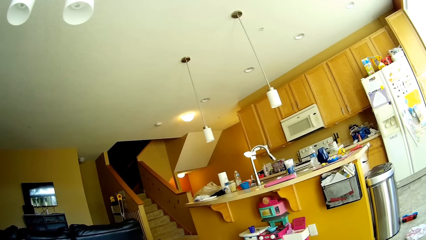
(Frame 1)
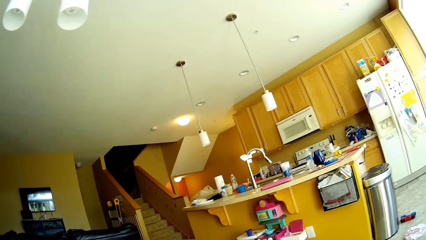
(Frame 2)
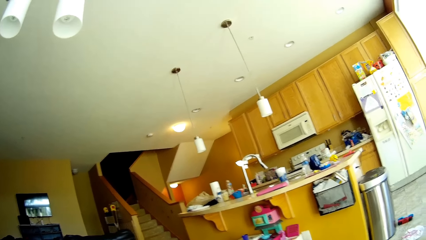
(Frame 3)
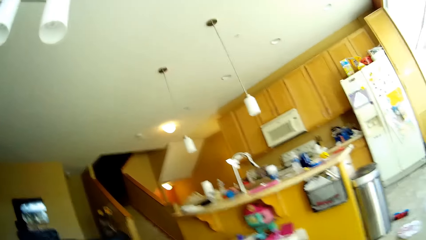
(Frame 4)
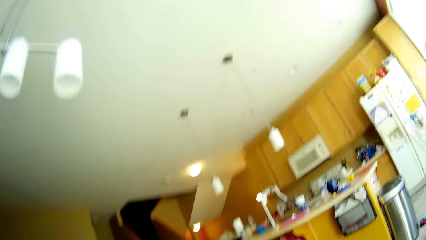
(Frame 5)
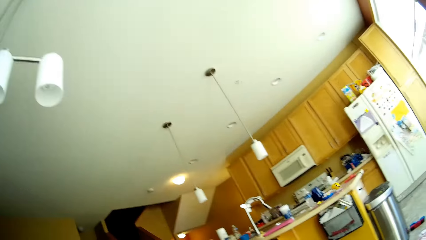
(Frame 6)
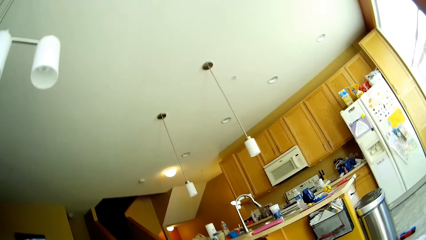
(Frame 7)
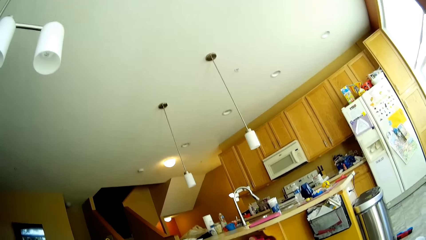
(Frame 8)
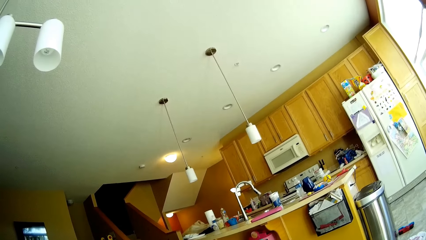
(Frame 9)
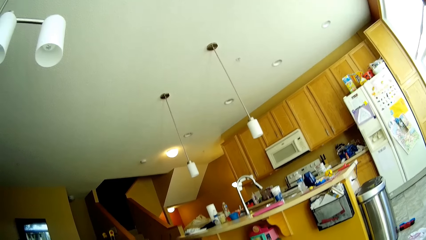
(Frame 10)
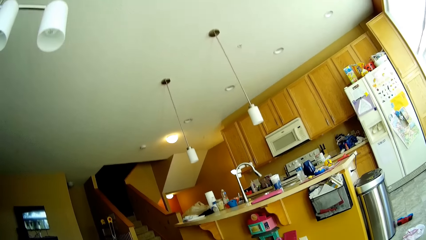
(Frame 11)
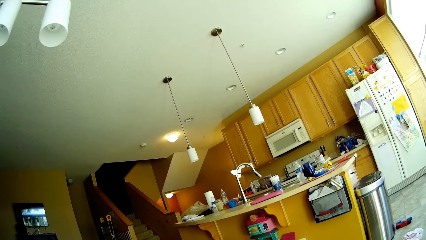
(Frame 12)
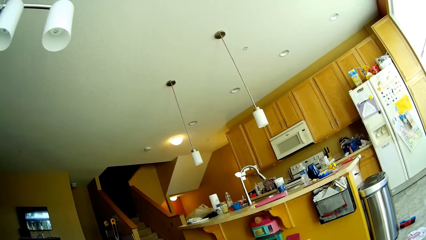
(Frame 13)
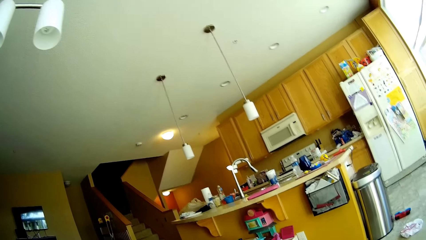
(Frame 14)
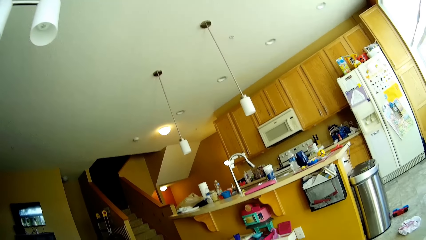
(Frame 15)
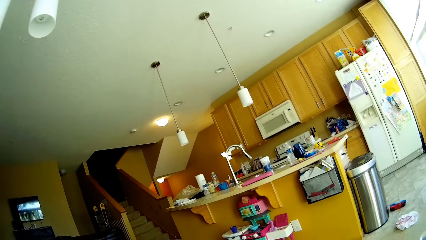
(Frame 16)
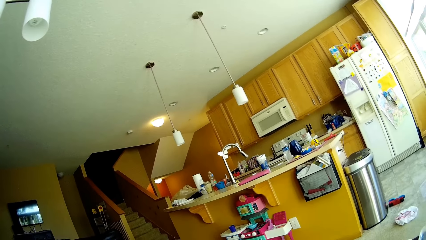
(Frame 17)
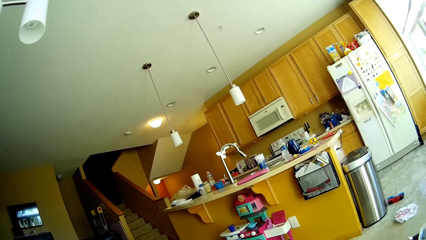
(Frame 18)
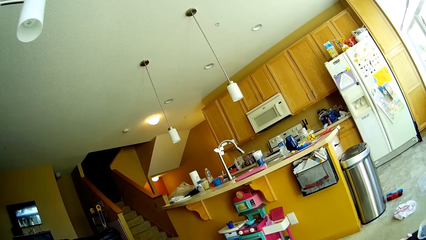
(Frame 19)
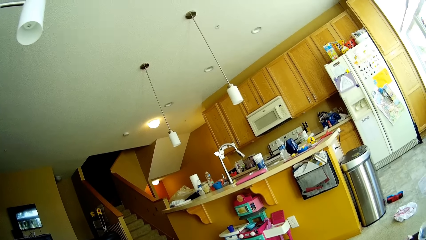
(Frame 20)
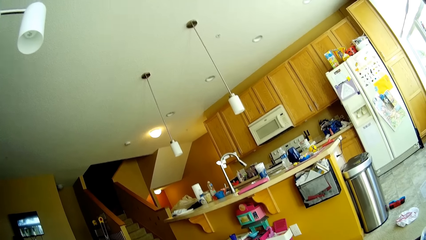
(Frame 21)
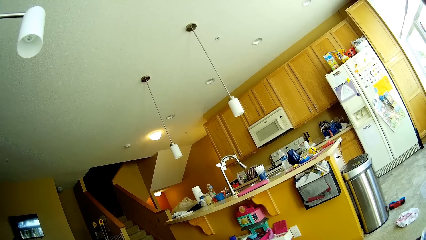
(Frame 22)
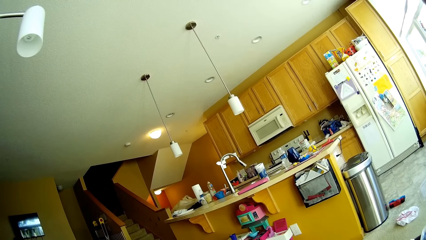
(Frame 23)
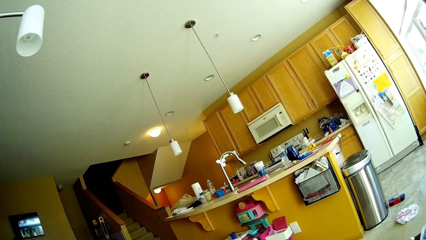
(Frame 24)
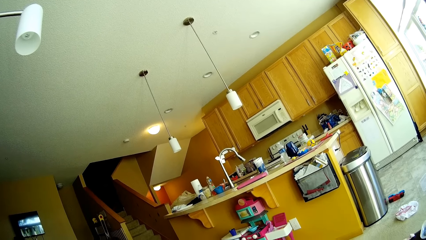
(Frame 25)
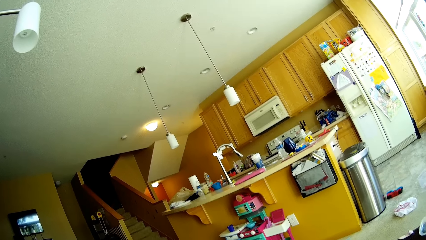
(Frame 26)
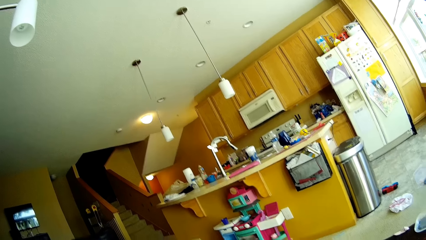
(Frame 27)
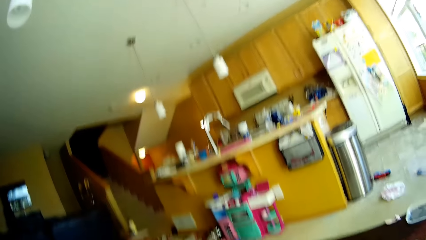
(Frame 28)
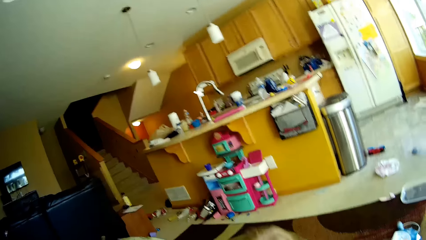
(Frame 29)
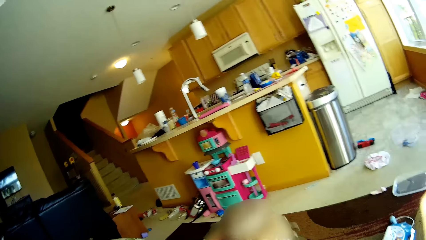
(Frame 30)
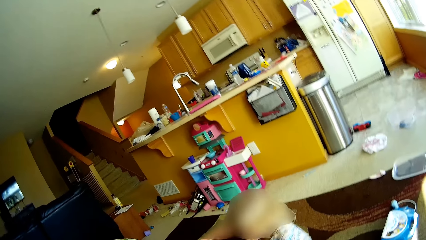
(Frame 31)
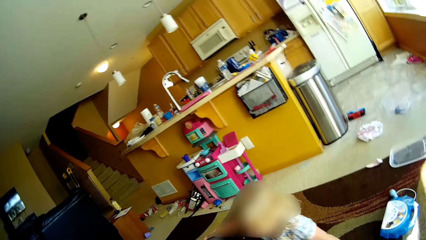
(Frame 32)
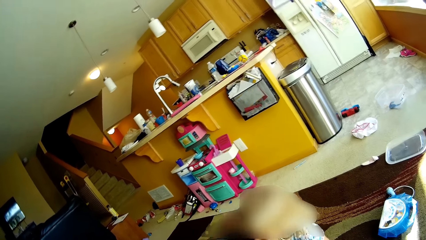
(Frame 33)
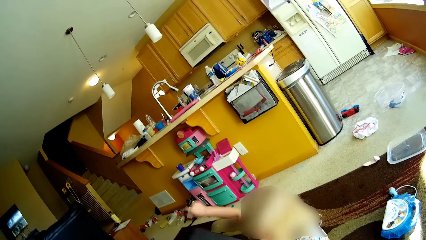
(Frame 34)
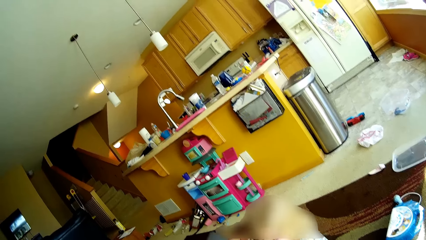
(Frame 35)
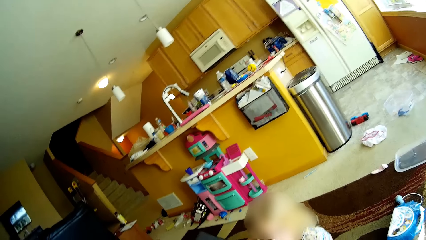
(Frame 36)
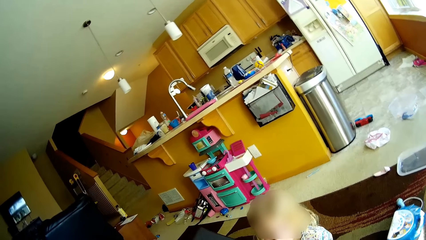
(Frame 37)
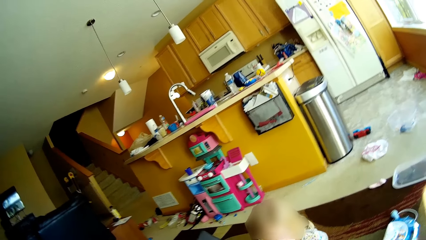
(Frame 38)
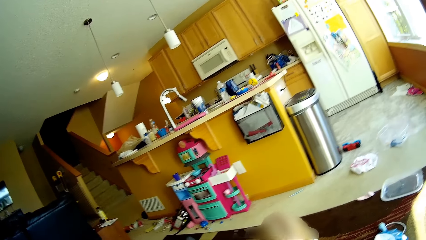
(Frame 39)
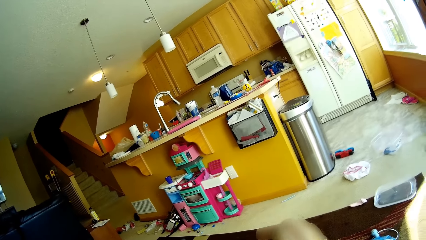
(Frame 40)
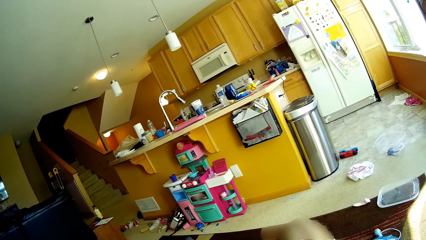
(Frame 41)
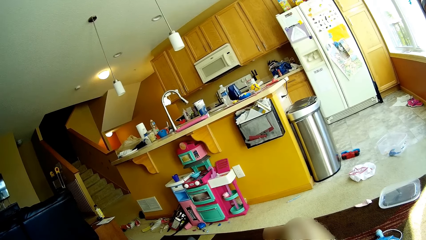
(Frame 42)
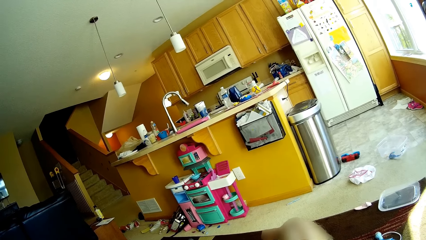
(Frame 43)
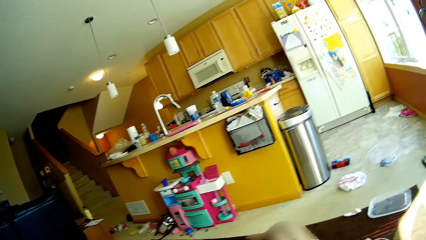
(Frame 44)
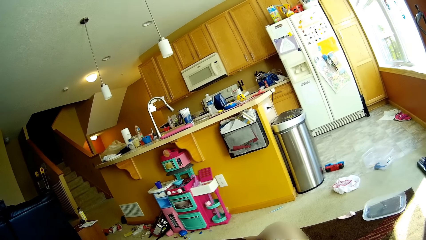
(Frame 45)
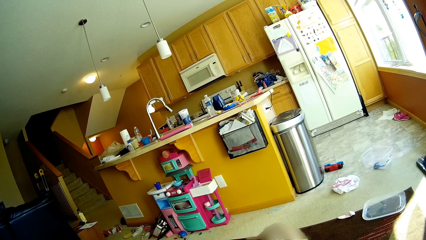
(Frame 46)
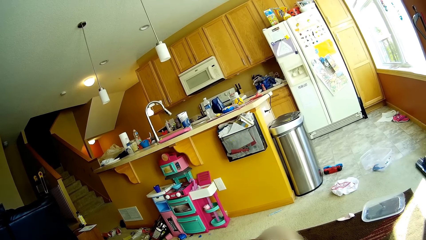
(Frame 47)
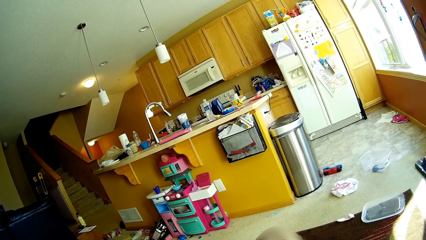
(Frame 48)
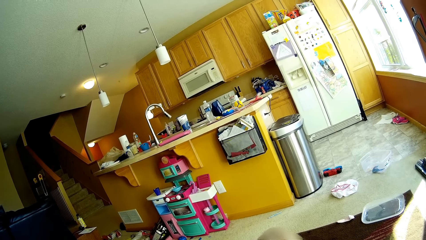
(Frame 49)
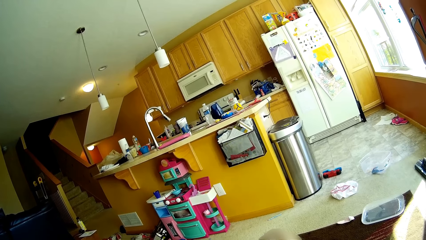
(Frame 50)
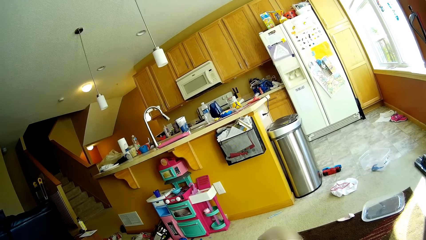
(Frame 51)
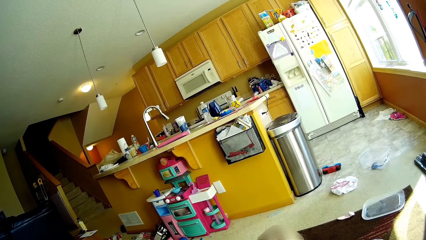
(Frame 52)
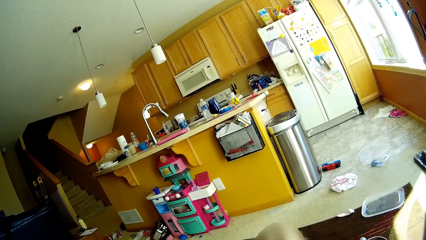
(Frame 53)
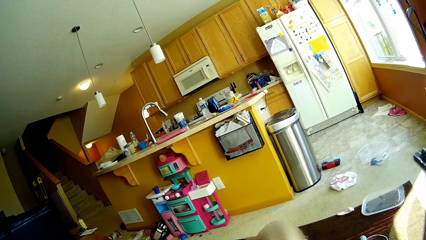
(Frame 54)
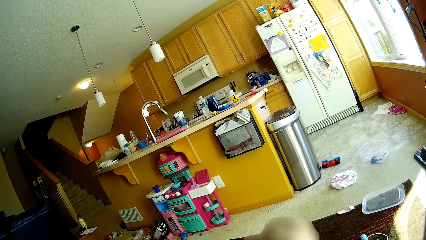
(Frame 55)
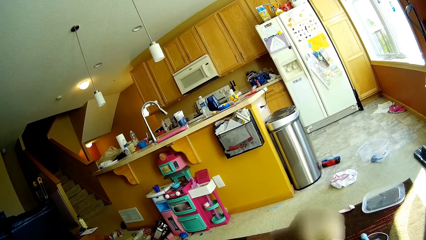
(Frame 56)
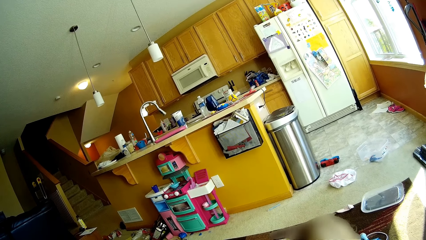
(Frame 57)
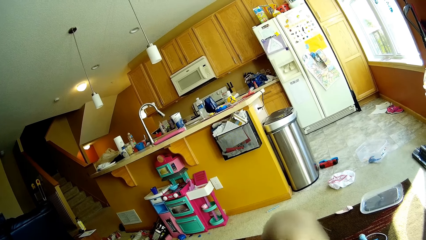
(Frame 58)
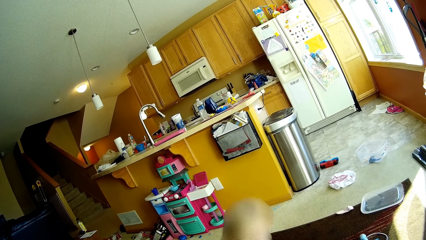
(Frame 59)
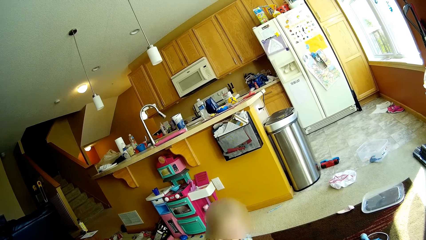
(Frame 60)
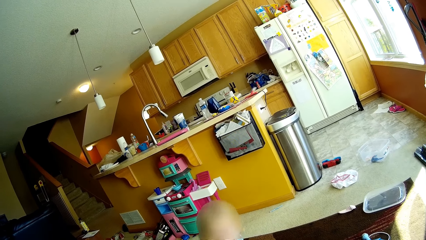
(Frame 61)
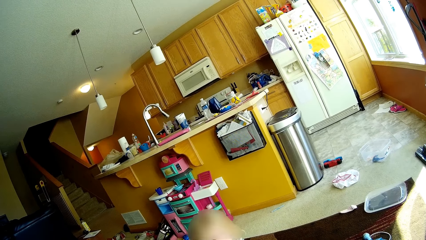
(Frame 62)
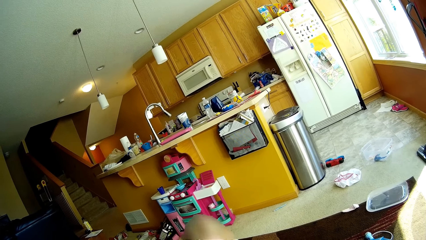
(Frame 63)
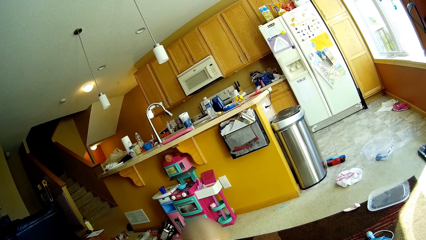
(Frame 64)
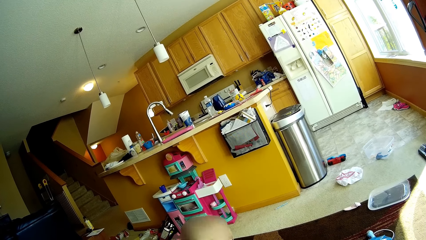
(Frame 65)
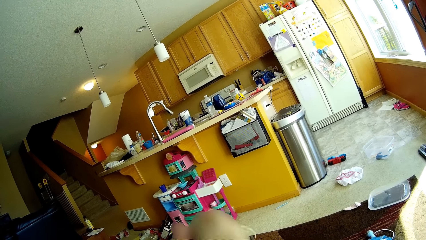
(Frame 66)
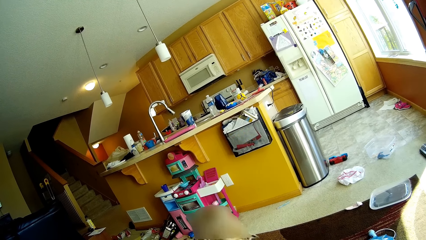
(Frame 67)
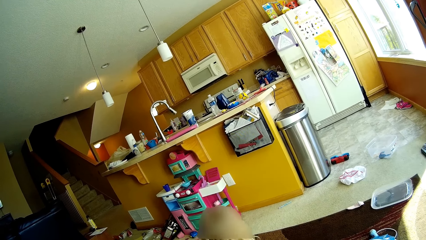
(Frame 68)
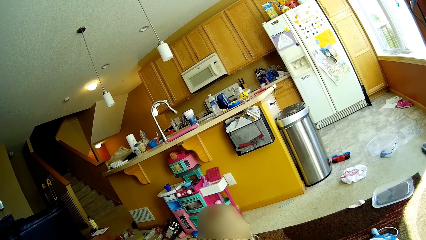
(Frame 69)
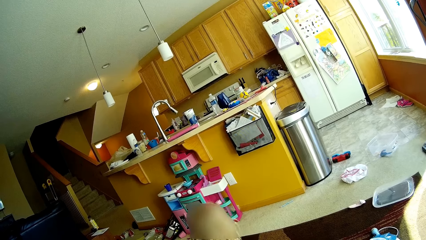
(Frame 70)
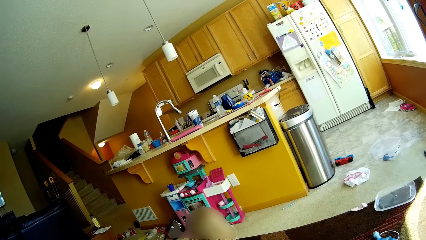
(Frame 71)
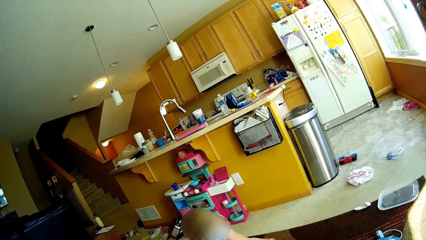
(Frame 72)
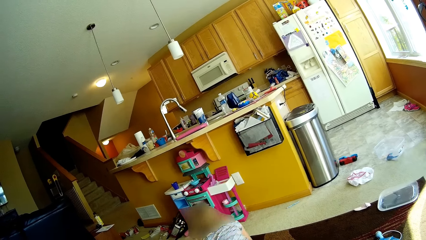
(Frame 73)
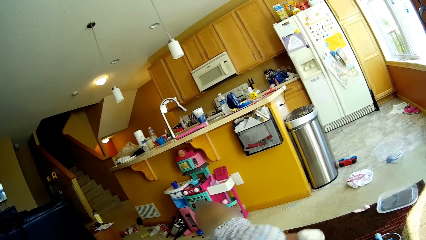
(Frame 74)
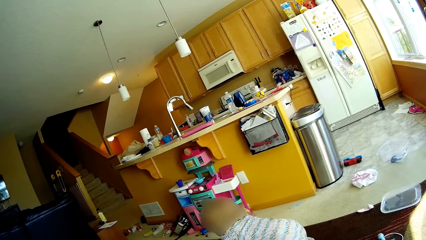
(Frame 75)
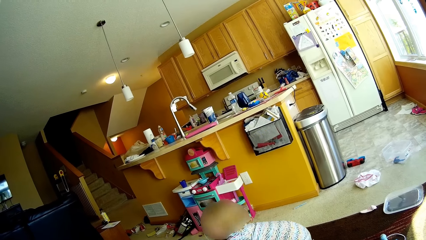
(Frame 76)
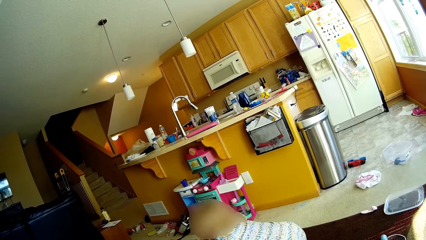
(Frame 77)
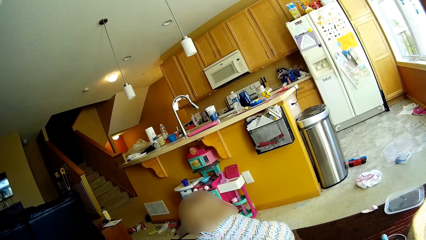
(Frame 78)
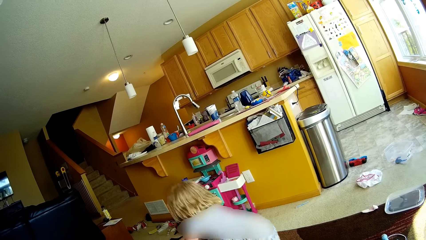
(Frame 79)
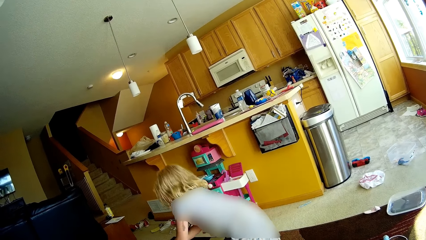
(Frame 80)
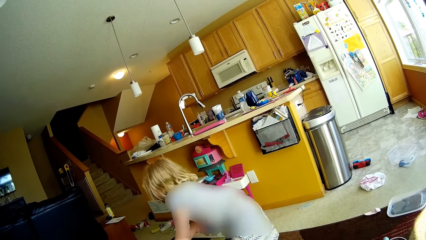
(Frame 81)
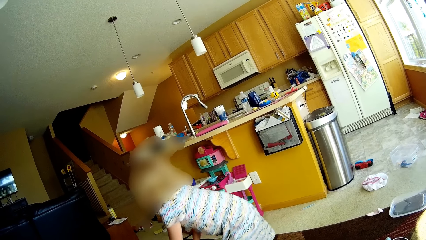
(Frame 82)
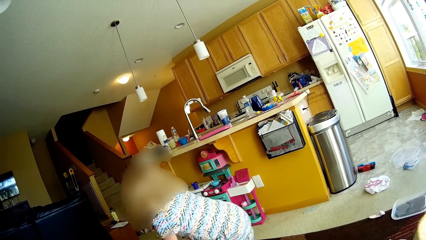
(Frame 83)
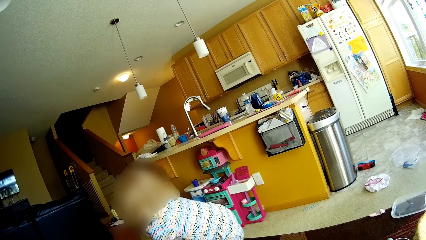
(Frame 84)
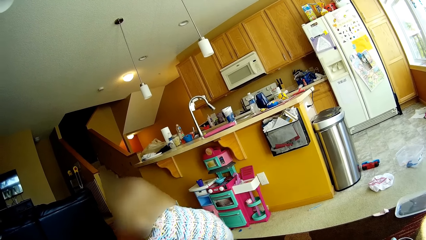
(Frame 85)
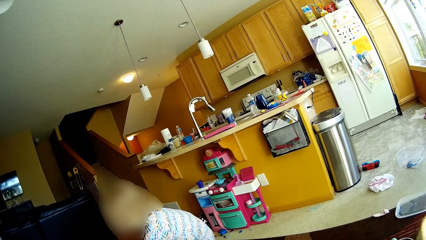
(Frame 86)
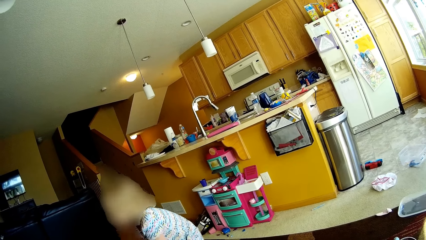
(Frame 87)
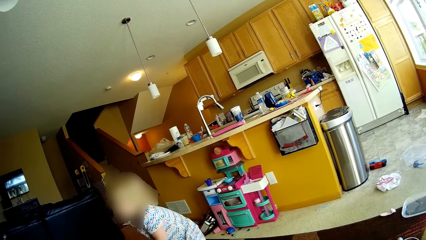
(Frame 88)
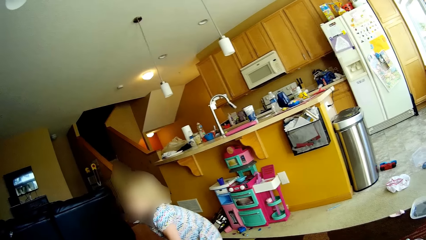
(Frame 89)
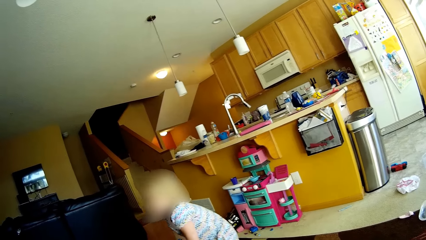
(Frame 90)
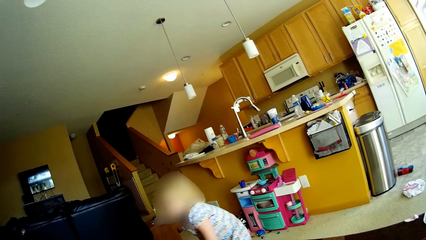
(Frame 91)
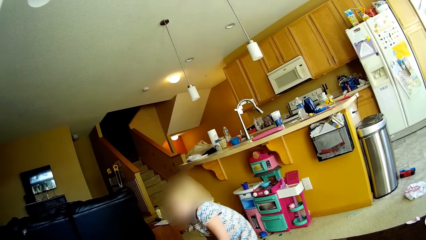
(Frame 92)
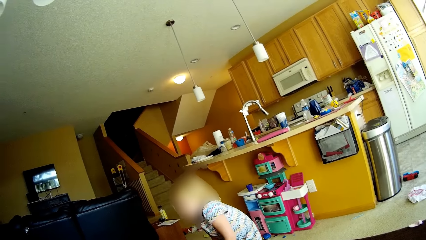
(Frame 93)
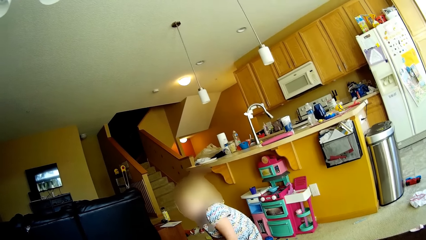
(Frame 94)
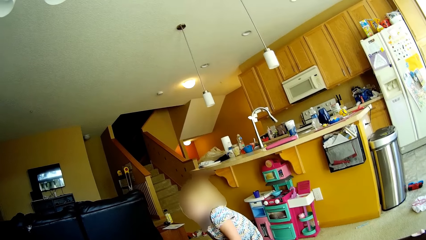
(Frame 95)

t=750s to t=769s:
A girl hits the table with her right hand. The girl does something. The girl walks around the room. The girl sits on the chair.
